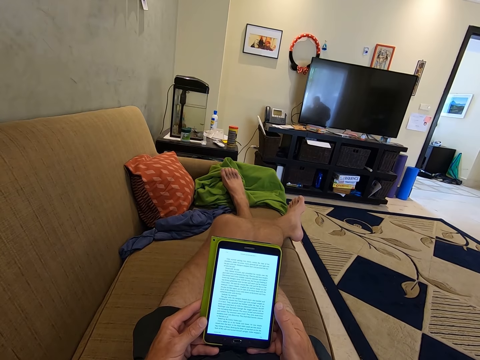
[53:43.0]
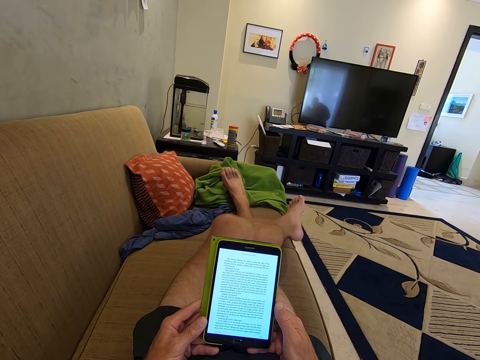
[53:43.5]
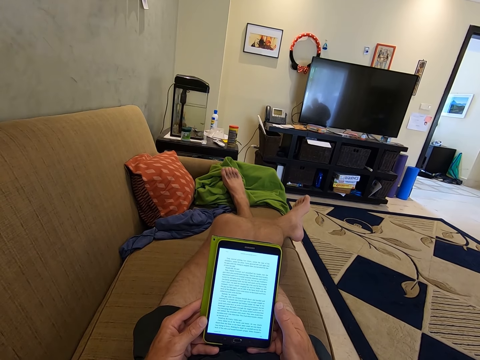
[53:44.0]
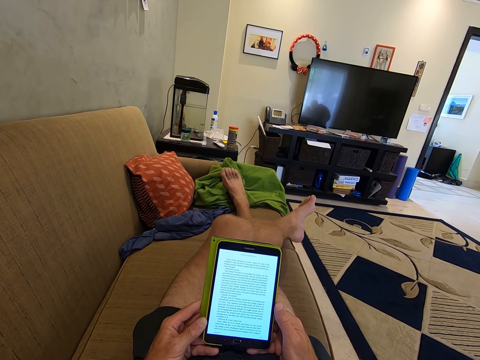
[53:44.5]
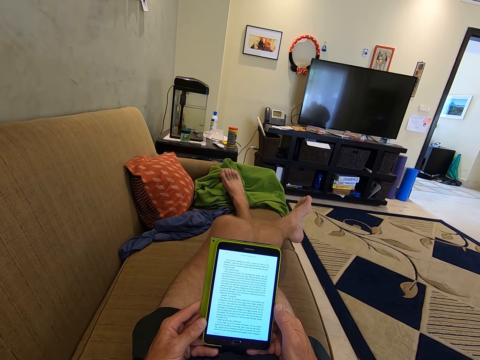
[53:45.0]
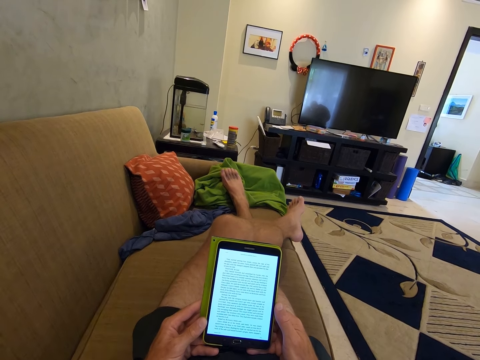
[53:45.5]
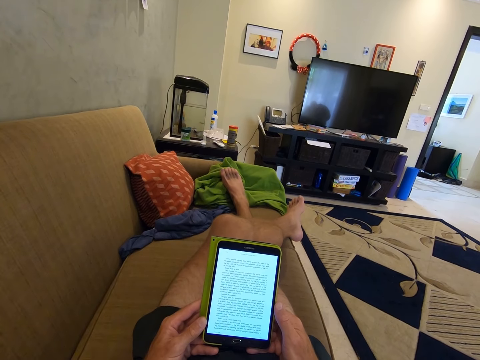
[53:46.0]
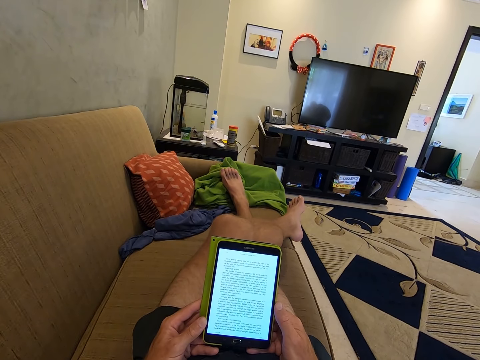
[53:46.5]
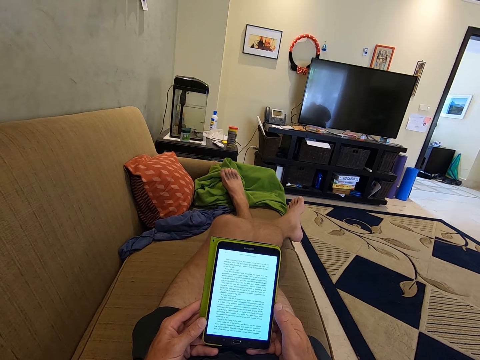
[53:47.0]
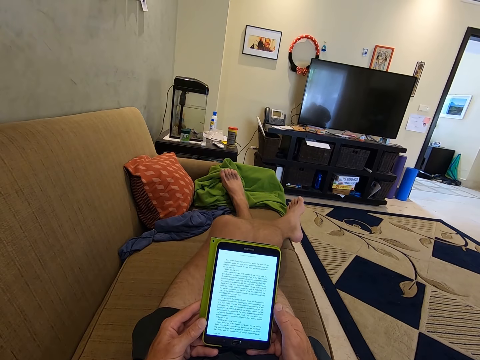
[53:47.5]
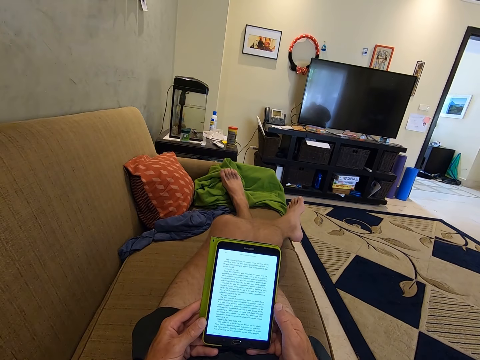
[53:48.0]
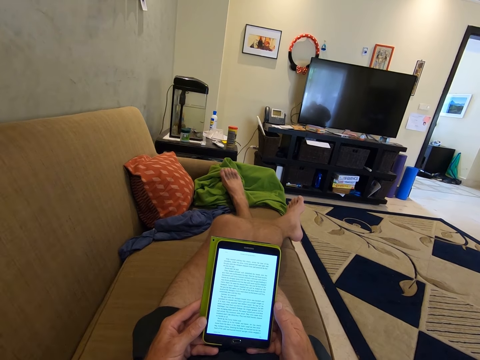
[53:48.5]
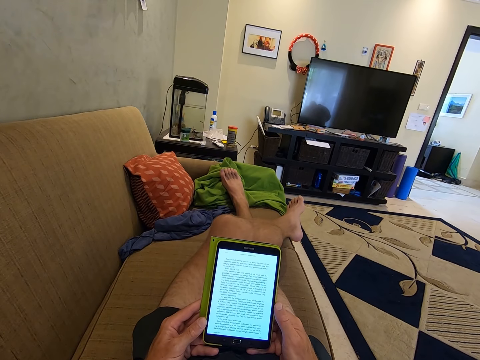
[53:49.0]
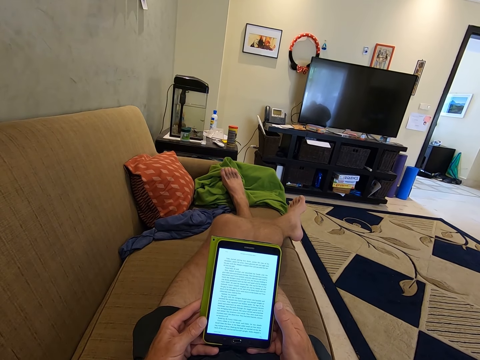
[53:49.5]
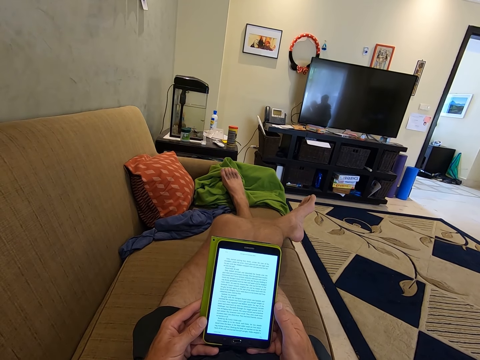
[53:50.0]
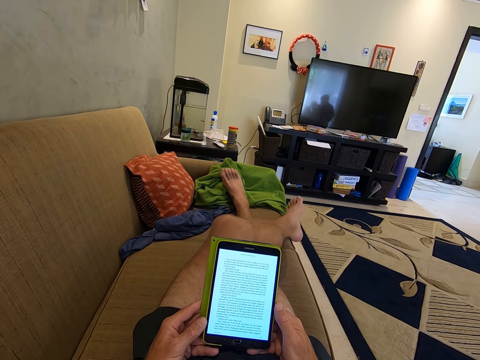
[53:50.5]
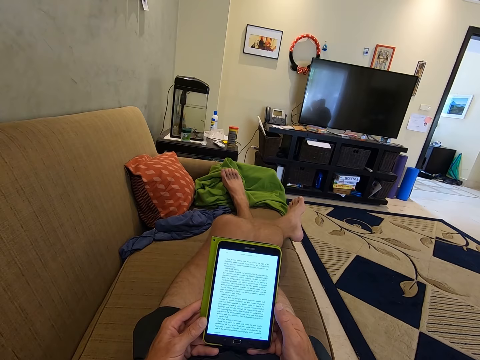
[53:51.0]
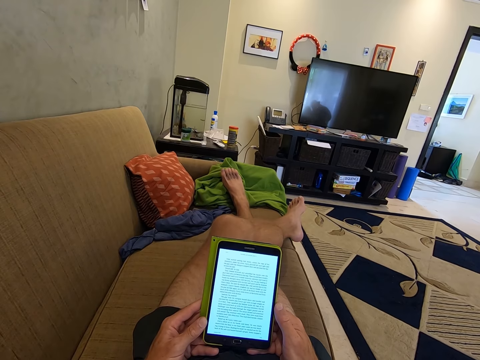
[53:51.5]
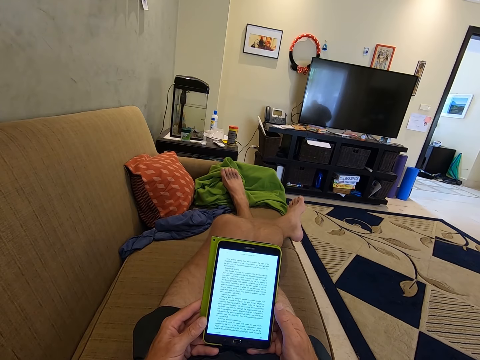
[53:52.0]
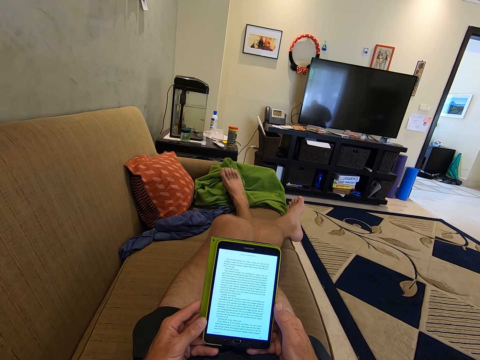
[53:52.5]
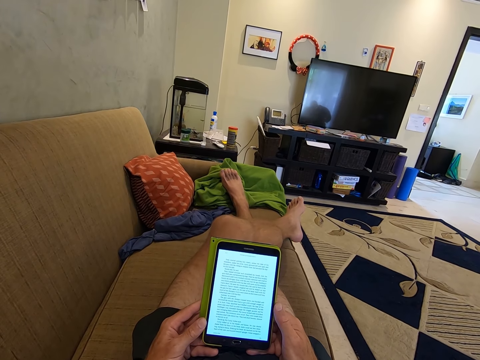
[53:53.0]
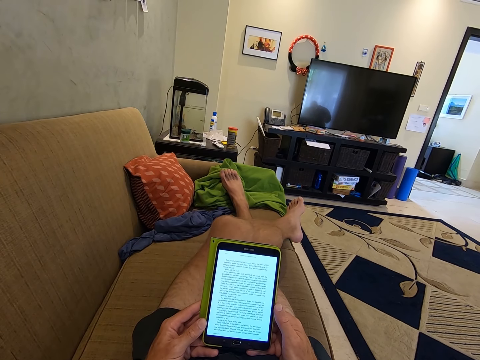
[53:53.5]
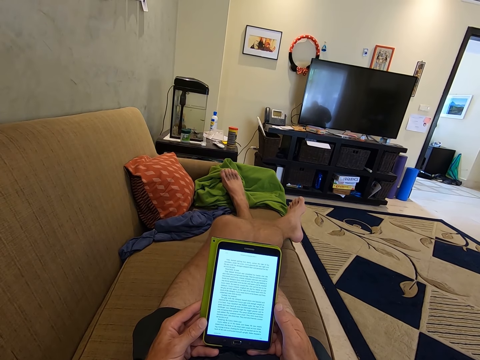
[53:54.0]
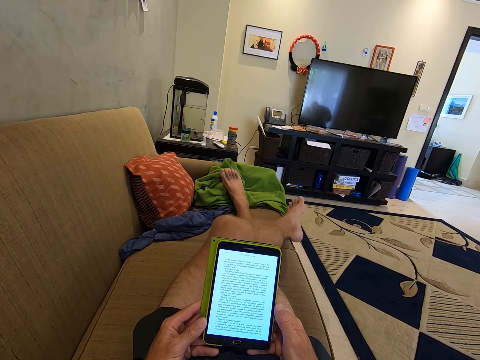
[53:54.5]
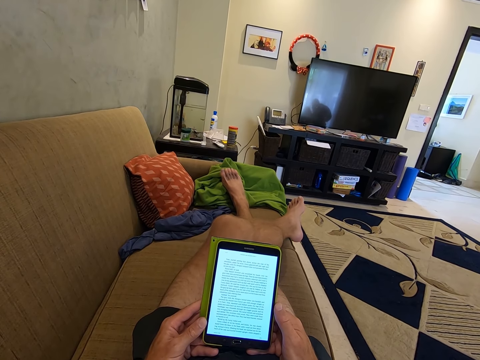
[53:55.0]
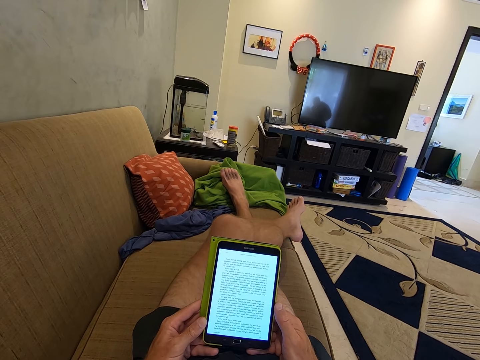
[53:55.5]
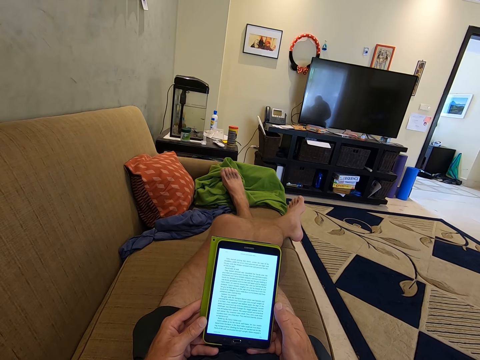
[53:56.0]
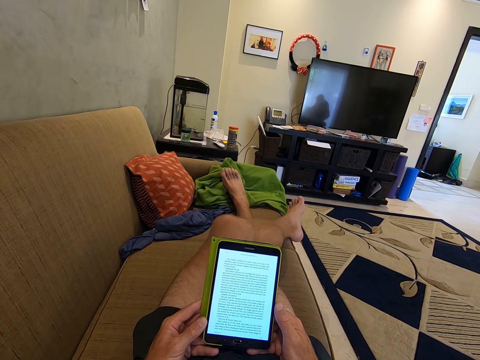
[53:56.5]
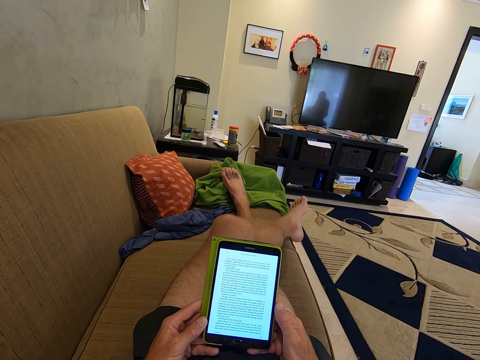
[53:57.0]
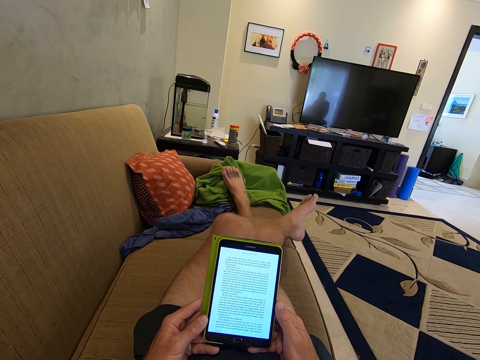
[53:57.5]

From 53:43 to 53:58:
A child laughs loudly. The camera wearer reads from a tablet. The child converses with a woman.

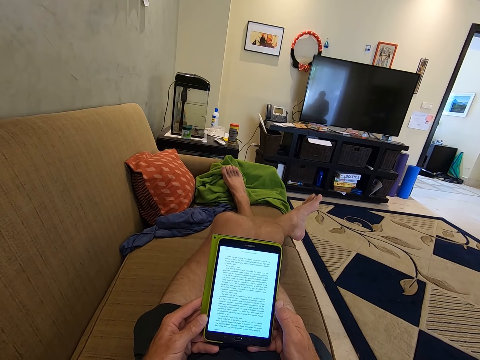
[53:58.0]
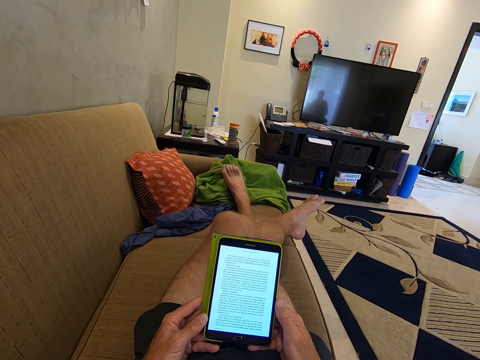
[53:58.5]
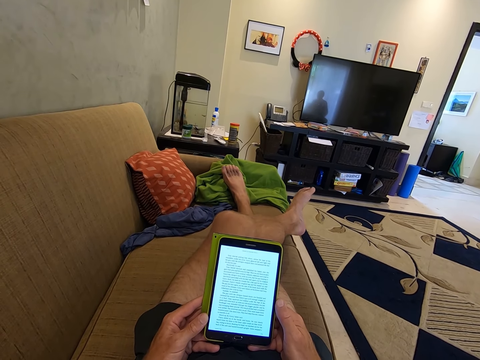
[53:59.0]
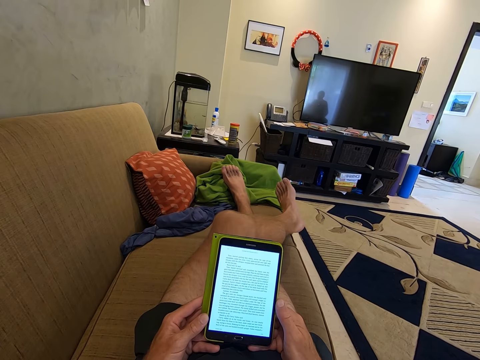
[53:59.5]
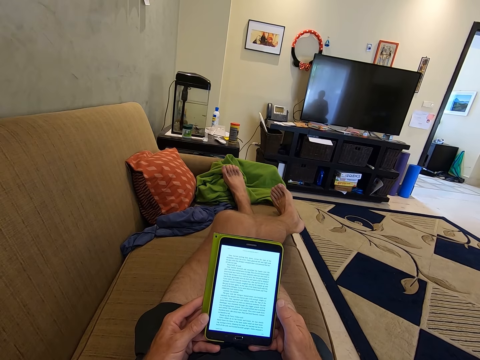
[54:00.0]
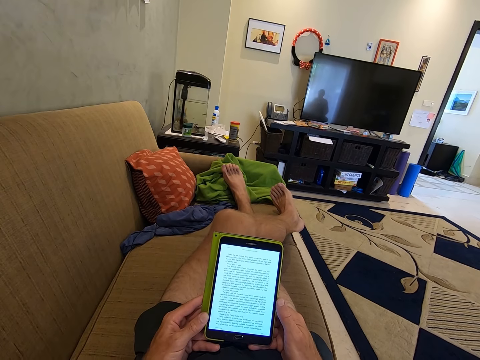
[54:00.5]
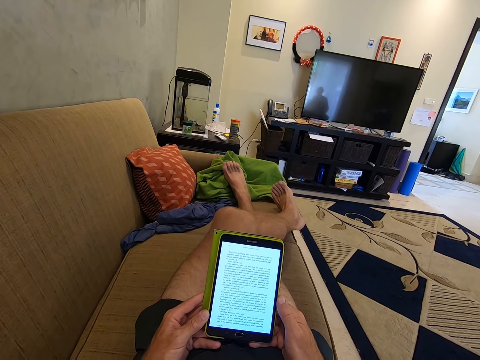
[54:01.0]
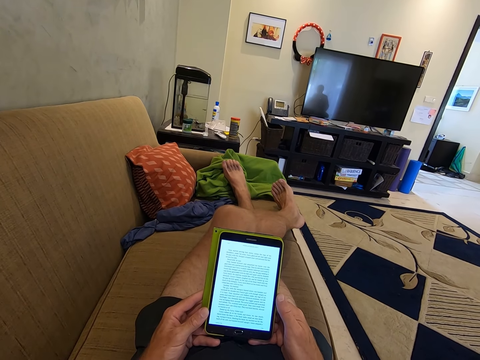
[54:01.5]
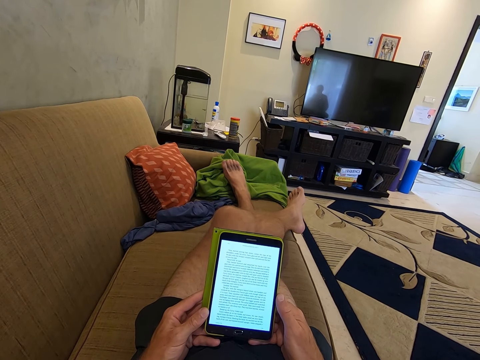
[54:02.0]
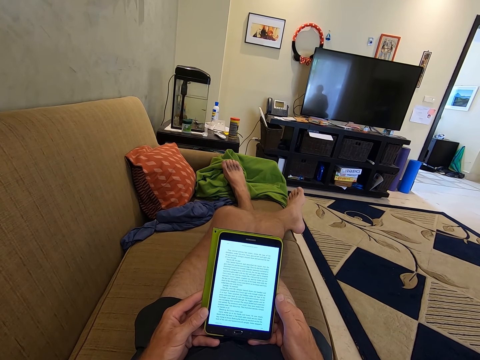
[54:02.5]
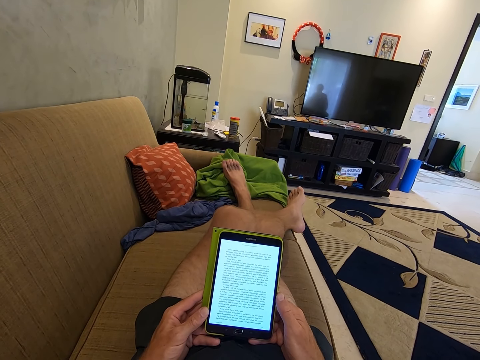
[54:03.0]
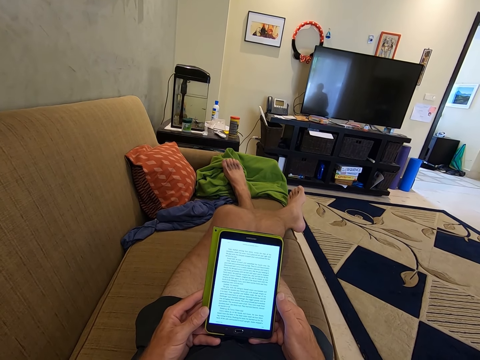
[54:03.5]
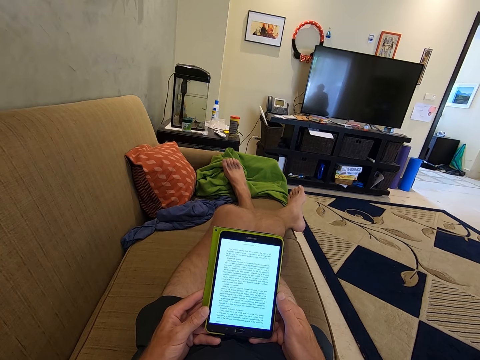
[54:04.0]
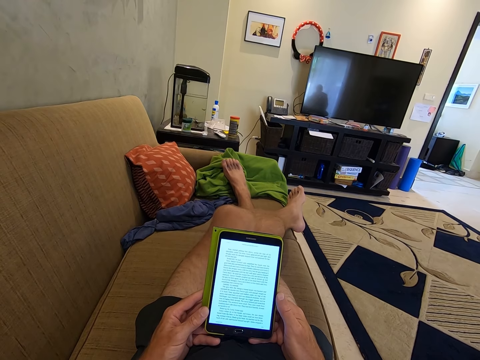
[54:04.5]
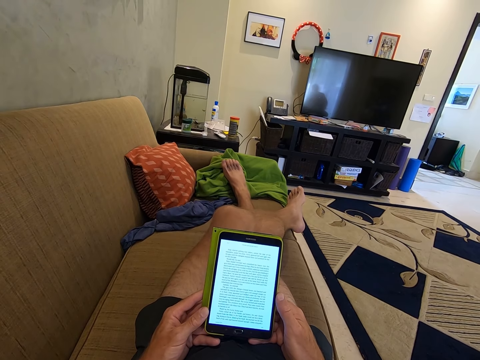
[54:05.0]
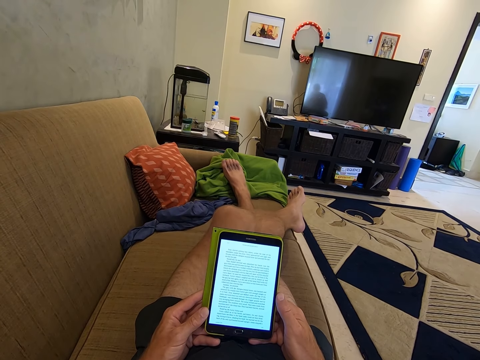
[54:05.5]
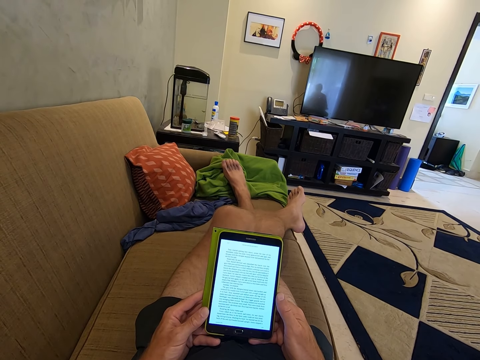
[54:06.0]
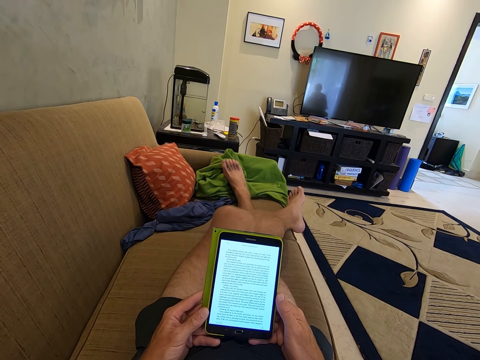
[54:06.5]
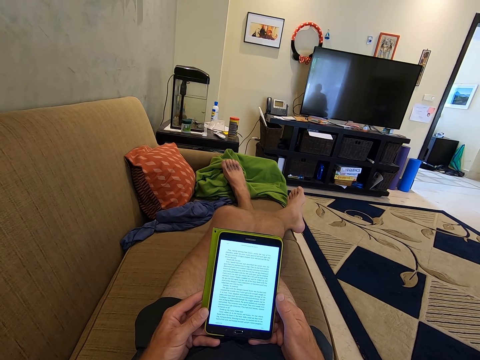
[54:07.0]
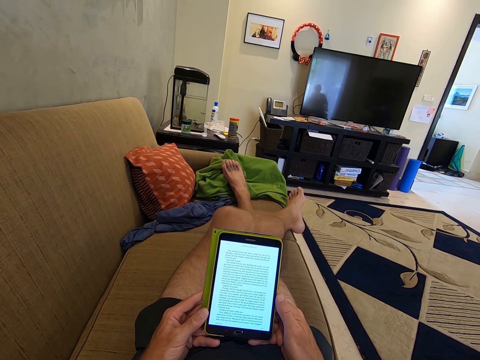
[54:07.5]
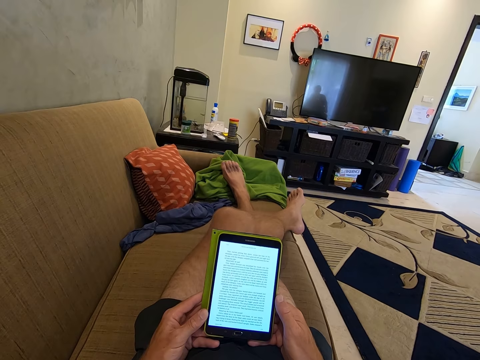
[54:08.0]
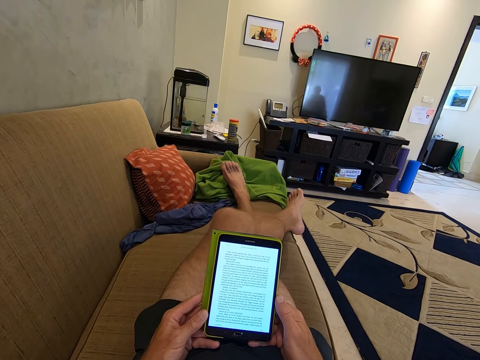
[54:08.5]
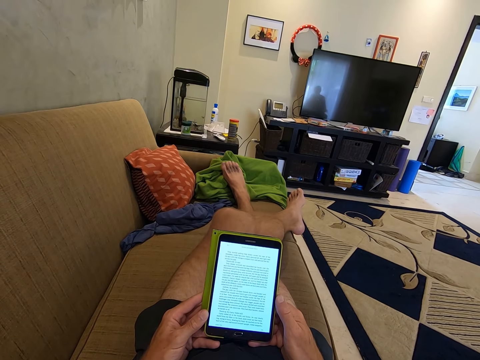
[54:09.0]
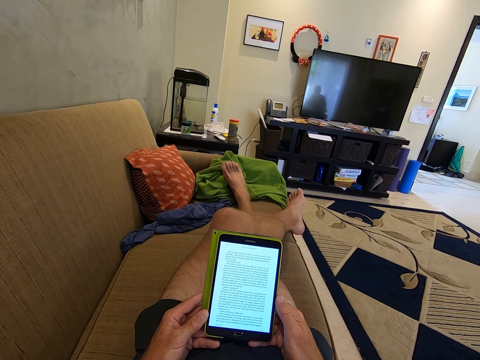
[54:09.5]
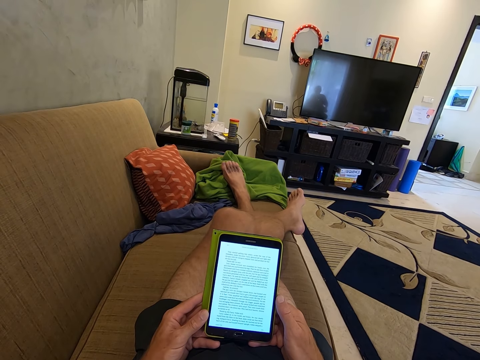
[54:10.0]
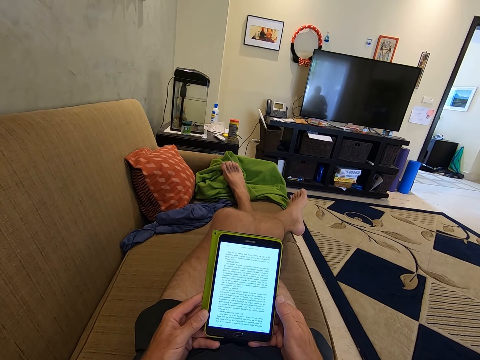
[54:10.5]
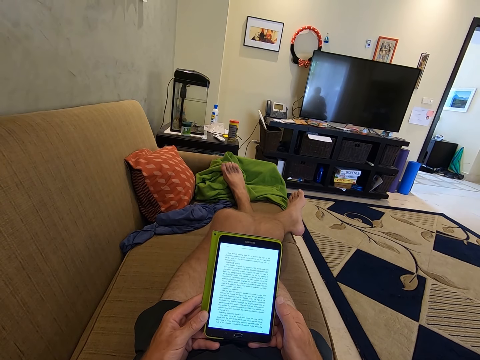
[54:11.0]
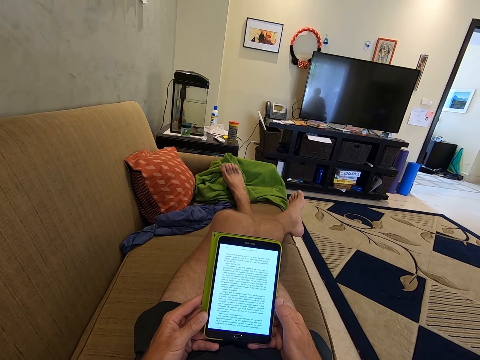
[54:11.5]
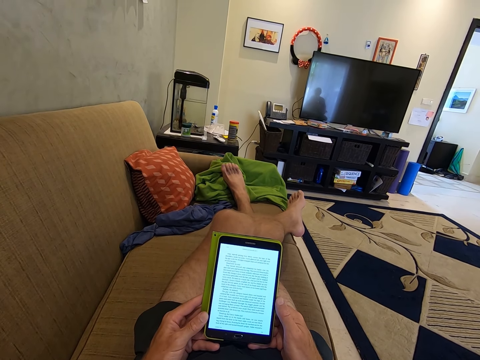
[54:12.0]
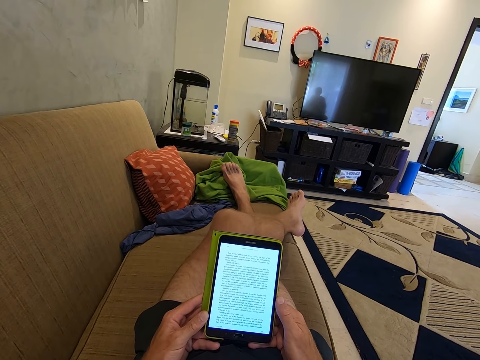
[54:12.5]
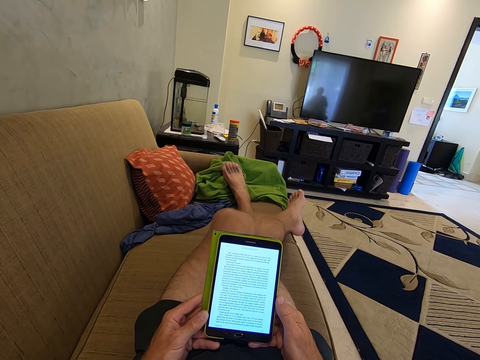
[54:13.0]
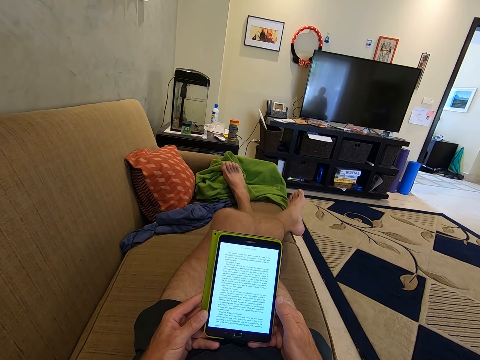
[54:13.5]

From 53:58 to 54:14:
The camera wearer moves his leg slowly. He reads from a tablet.
